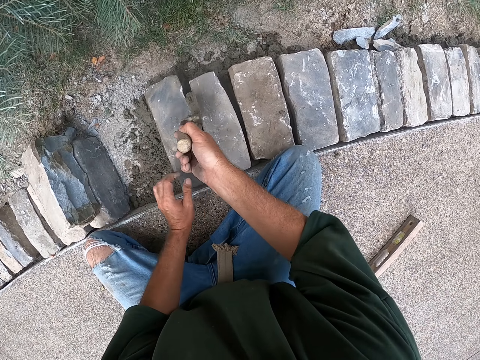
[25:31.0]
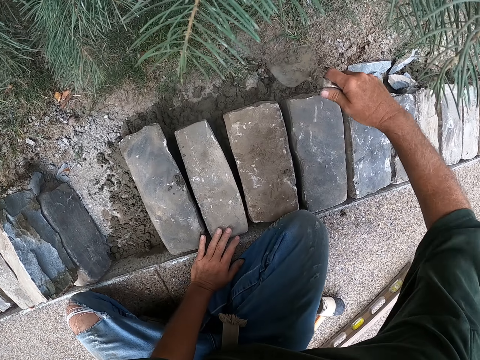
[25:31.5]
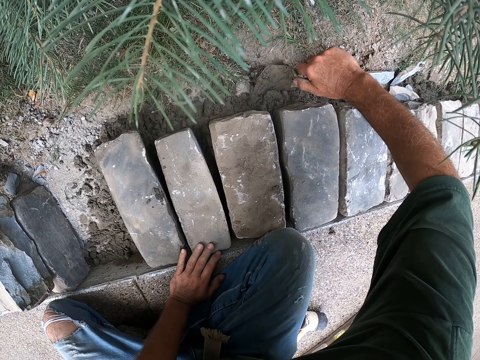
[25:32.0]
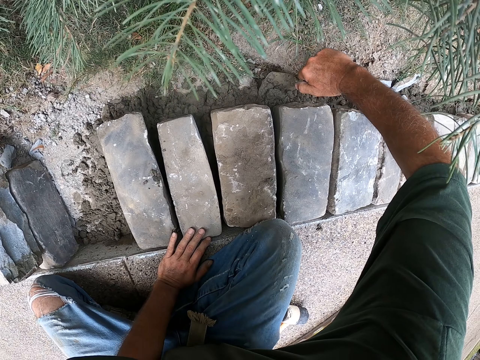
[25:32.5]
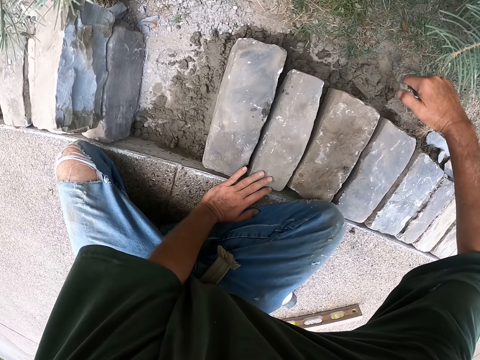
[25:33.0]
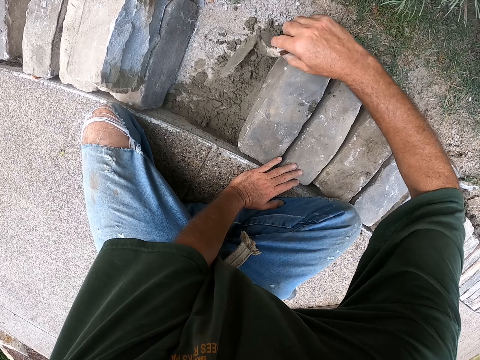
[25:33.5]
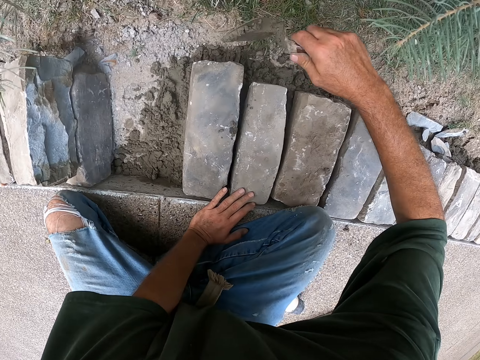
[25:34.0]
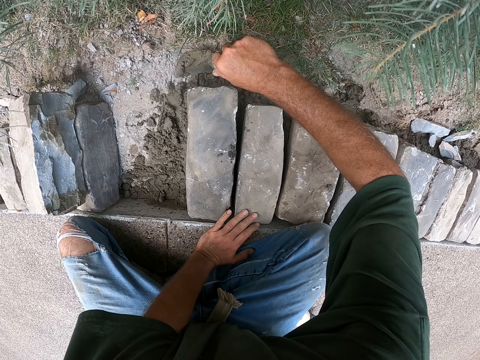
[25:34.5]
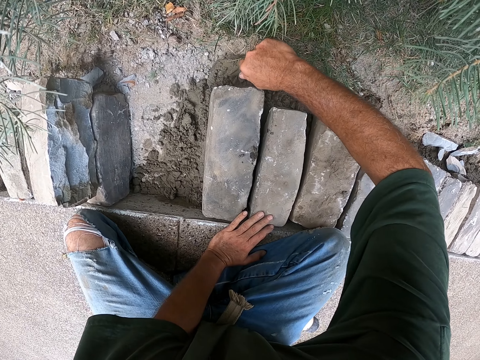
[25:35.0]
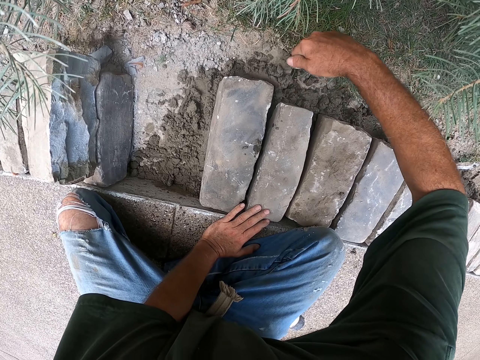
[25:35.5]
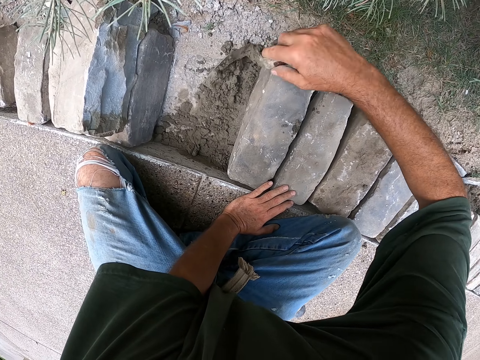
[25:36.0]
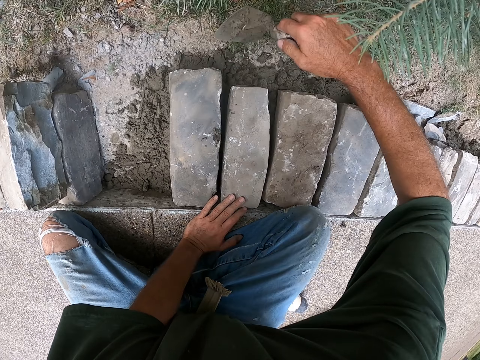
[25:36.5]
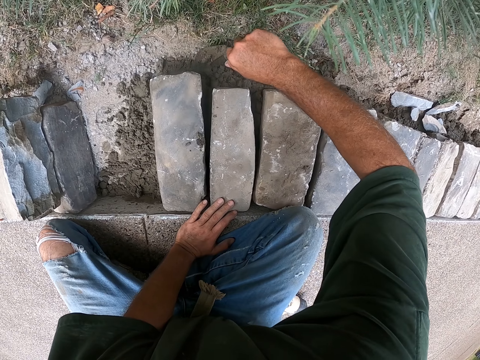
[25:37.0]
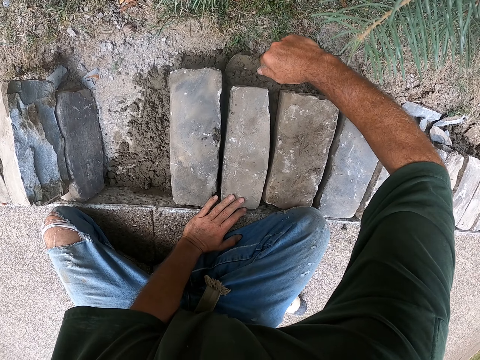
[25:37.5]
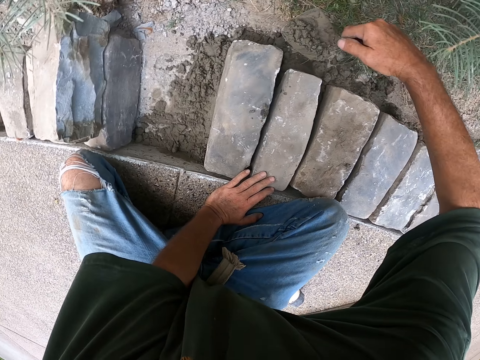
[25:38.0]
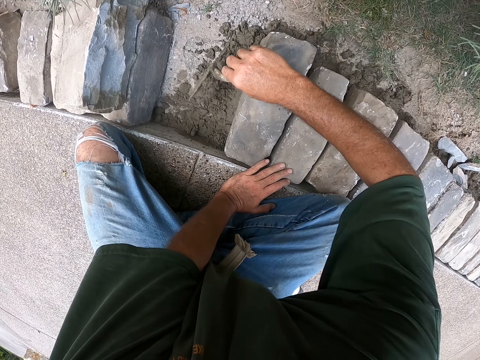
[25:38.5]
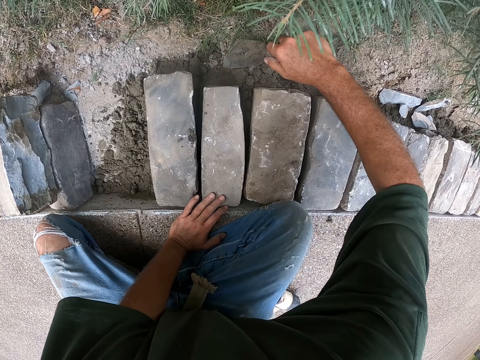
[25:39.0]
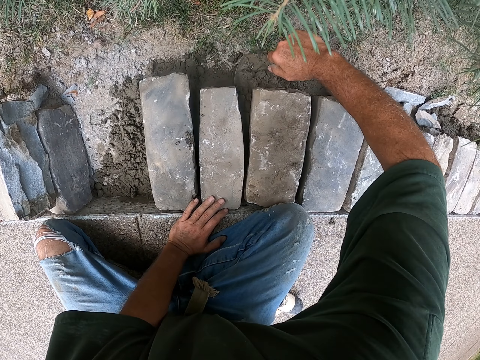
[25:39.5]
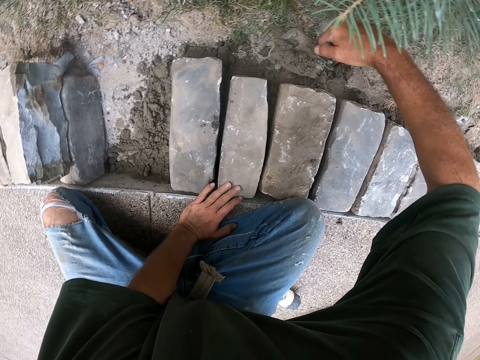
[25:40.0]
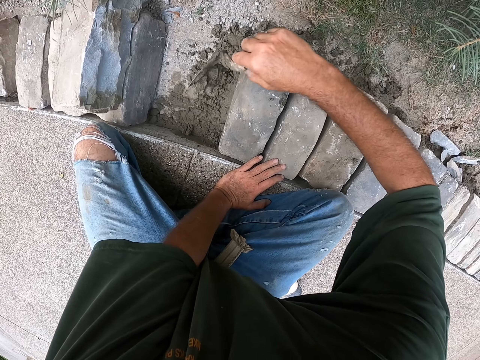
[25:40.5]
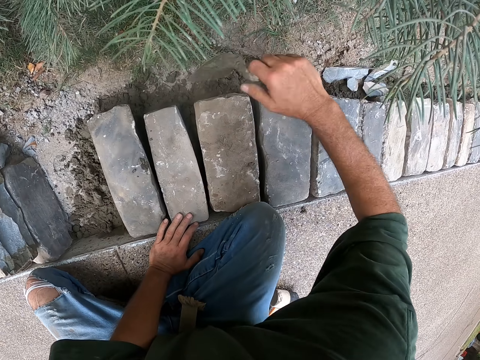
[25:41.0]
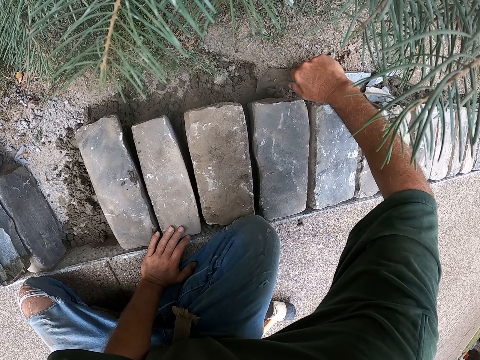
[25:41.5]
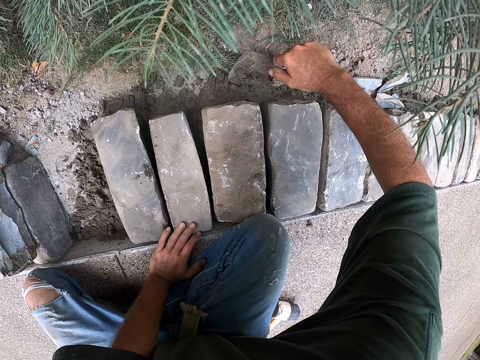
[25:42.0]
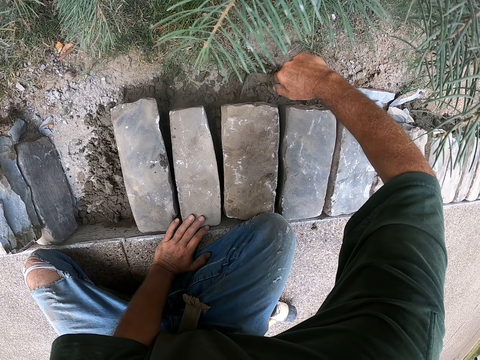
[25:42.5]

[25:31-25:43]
The camera wearer picks up a scooper or trowel. They hold the trowel. They scoop cement with the scooper and pour down the cement. They scoop cement with the scooper and pour down the cement. They scoop cement with the scooper and pour down the cement. They scoop cement with the scooper and pour down the cement. They scoop the cement with the scooper and pour the concrete. They scoop the concrete.

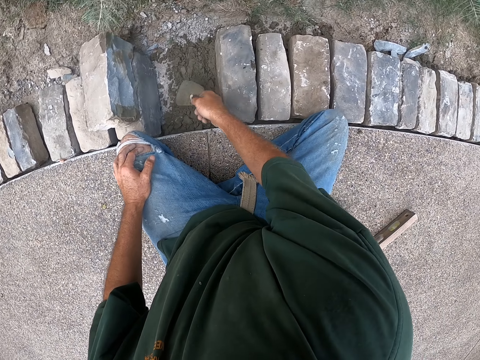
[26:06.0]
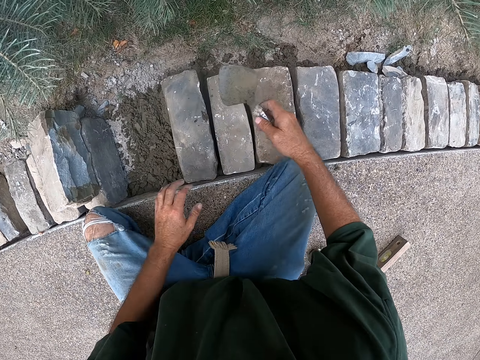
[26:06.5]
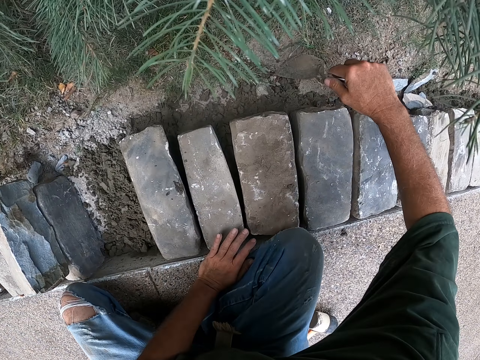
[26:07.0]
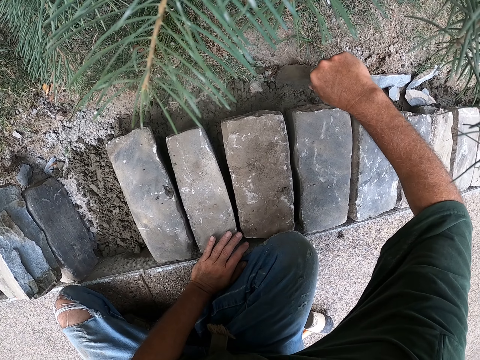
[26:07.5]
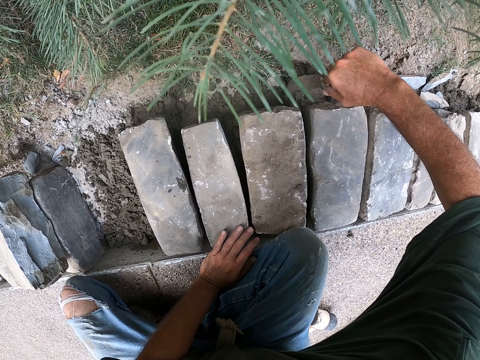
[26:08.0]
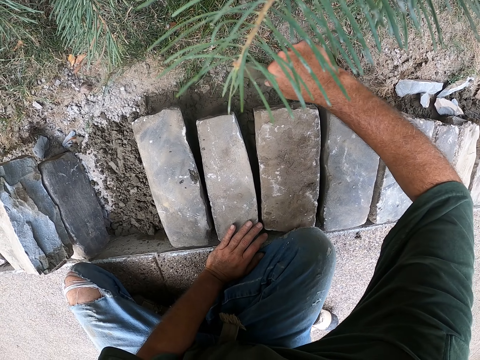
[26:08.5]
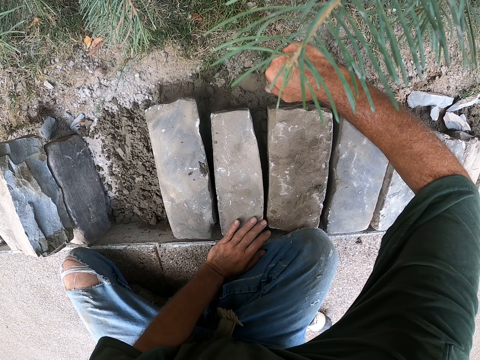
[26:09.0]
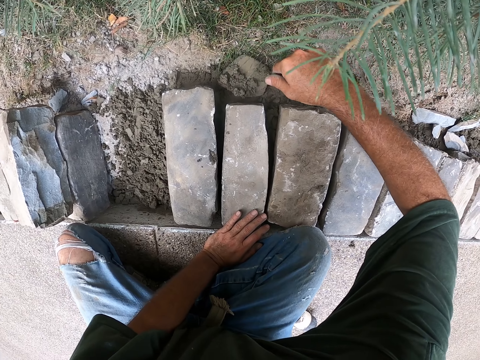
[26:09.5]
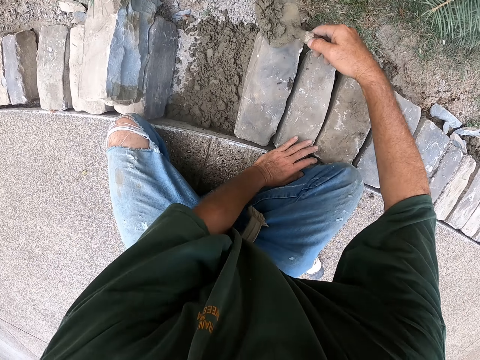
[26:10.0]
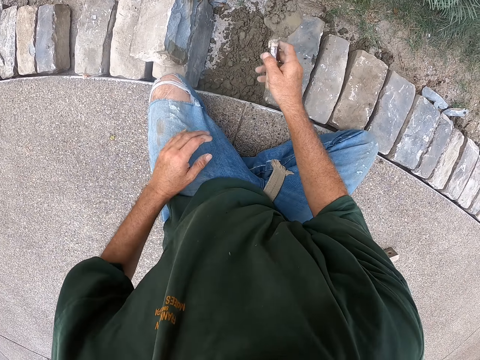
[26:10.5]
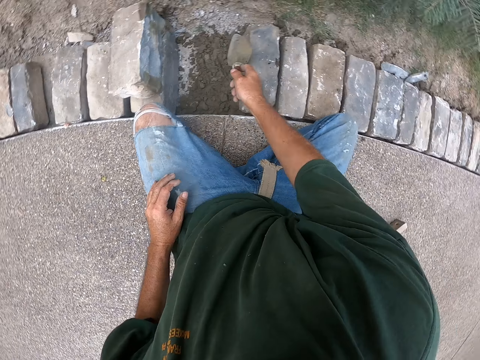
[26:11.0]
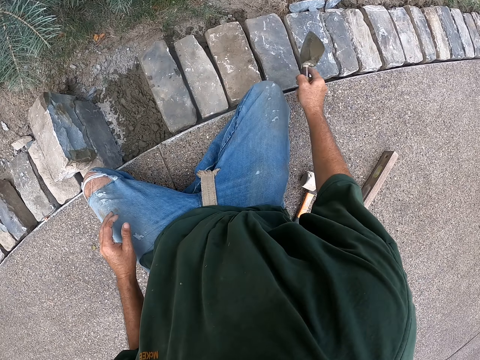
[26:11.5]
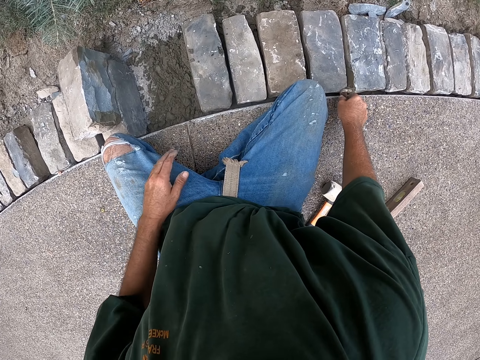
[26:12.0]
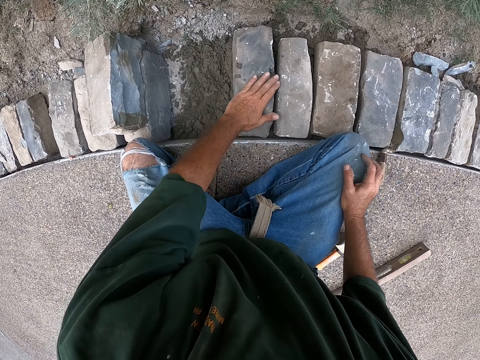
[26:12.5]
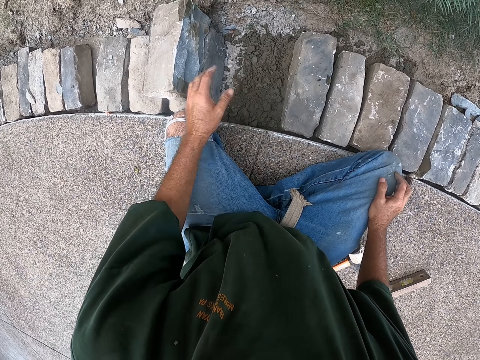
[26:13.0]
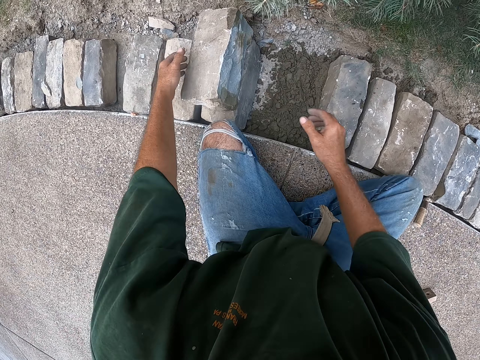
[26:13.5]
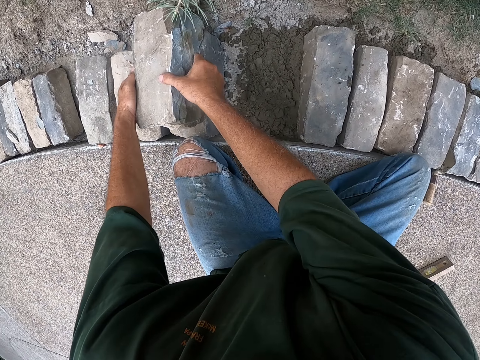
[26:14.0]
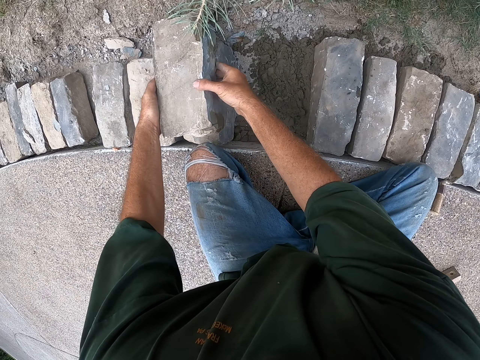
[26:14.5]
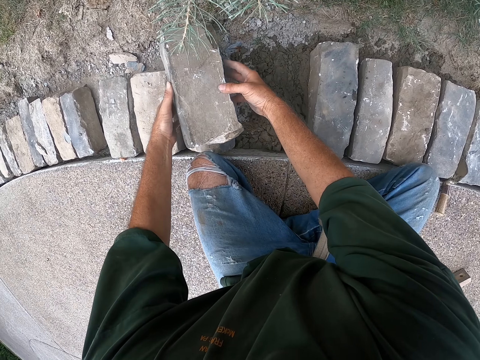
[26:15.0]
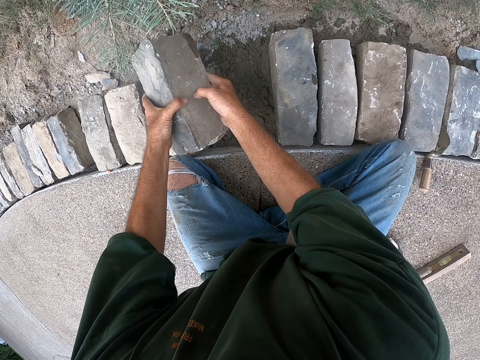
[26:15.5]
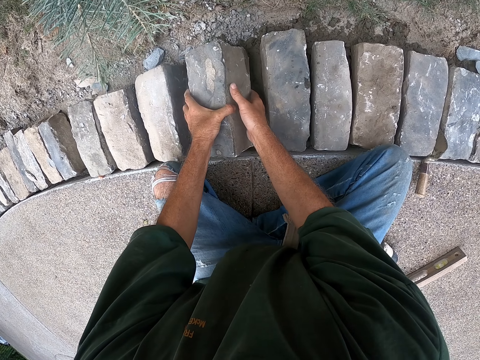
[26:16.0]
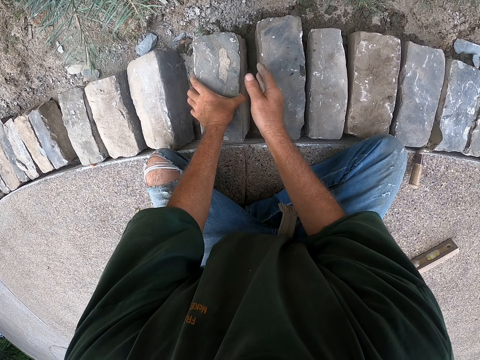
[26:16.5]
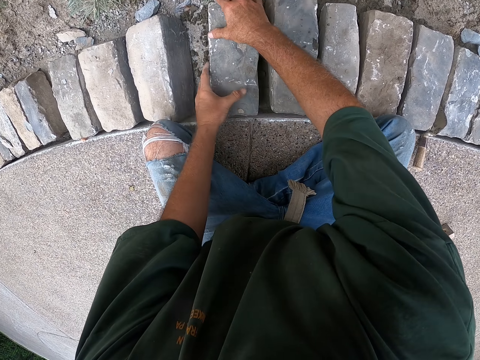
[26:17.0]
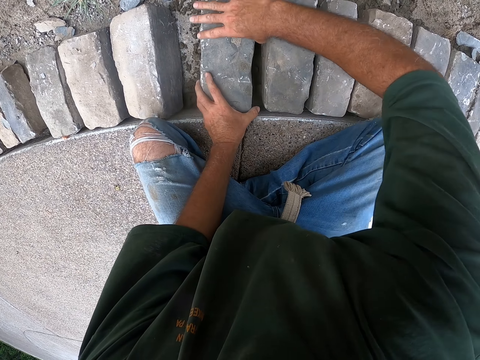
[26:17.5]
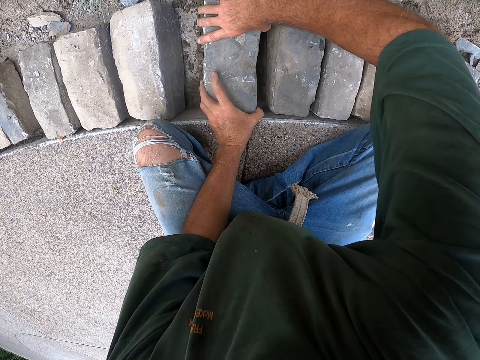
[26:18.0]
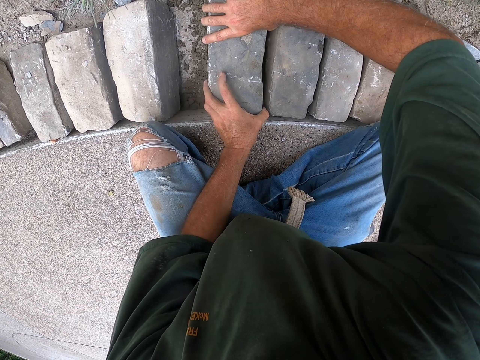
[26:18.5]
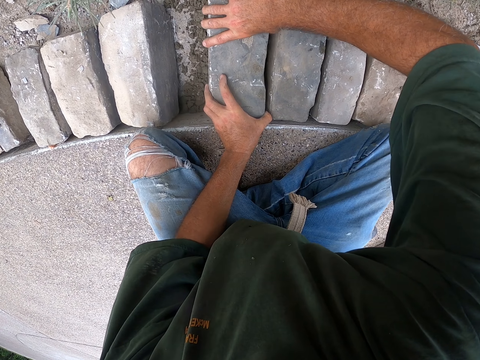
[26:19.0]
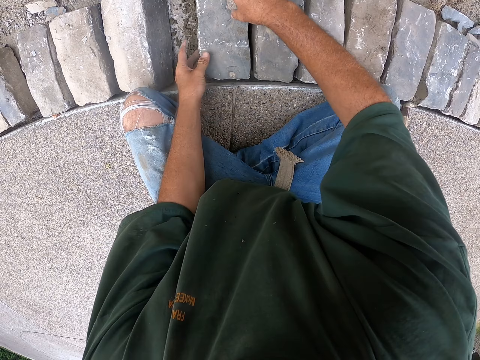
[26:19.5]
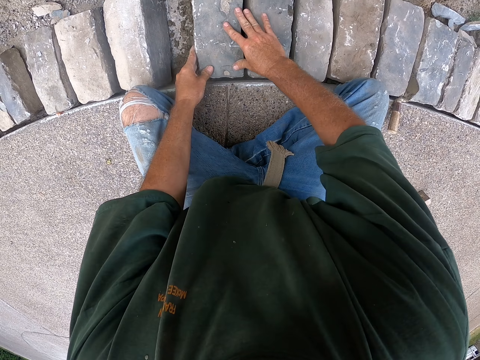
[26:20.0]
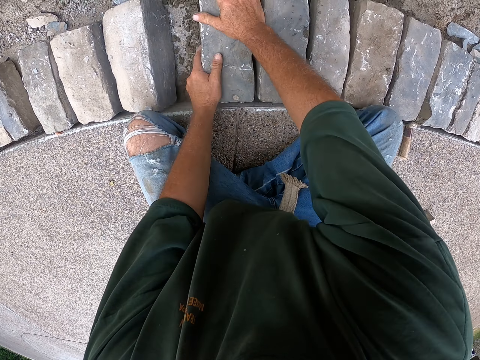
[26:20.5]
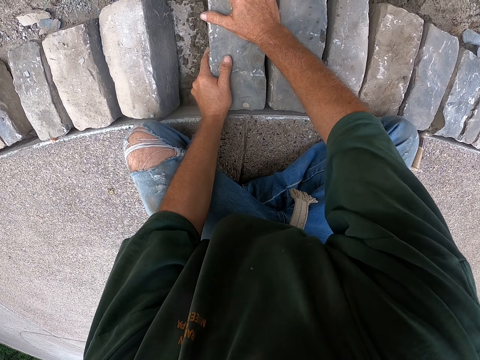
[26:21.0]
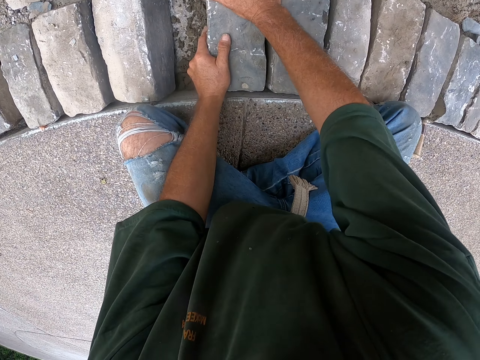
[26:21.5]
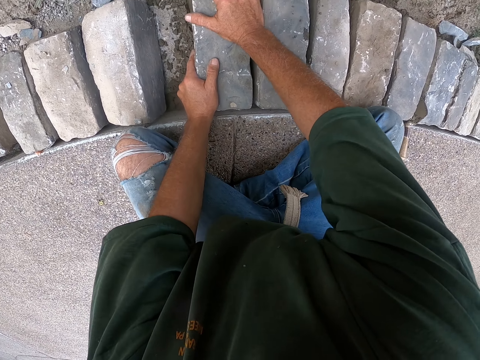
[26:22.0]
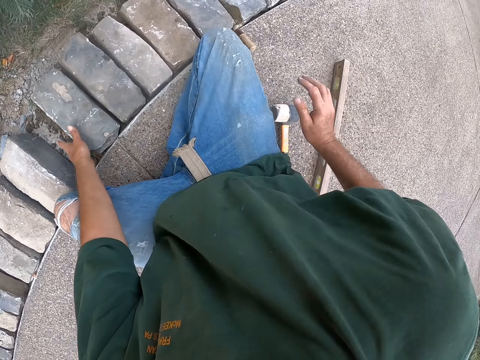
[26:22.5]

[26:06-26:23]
The camera wearer scoops cement. They pour down the cement. They put down a scooper. They wipe the brick. They hold the brick and move the brick. They put down the brick. They position the brick. They move the brick. They press down on the brick.
